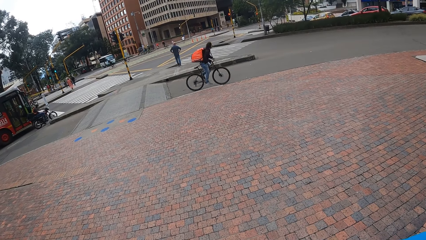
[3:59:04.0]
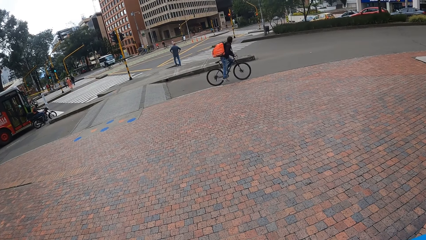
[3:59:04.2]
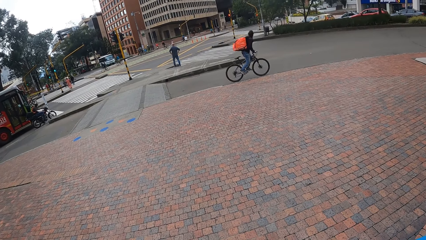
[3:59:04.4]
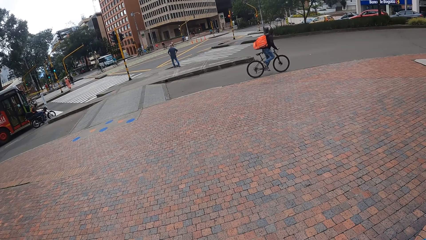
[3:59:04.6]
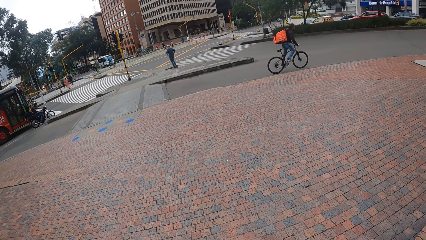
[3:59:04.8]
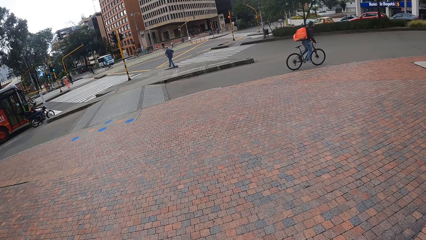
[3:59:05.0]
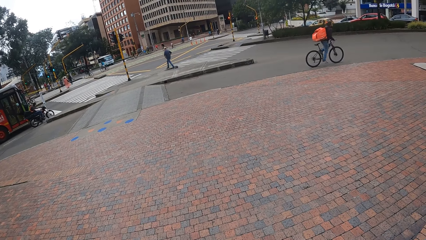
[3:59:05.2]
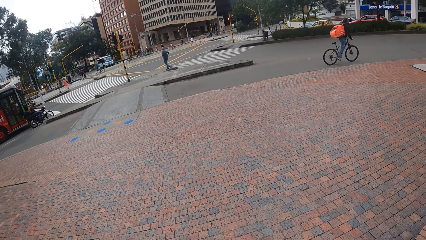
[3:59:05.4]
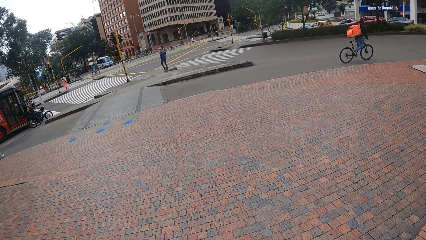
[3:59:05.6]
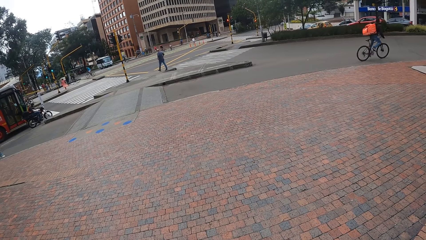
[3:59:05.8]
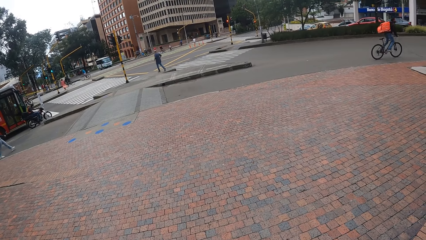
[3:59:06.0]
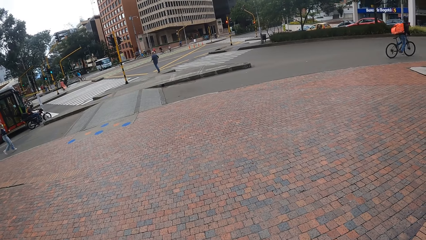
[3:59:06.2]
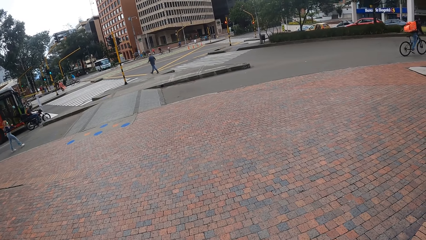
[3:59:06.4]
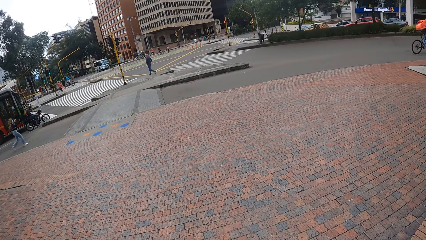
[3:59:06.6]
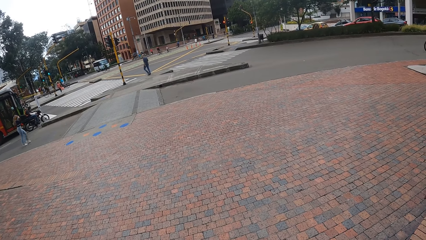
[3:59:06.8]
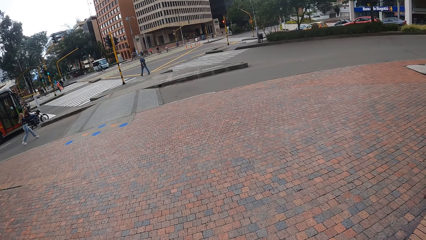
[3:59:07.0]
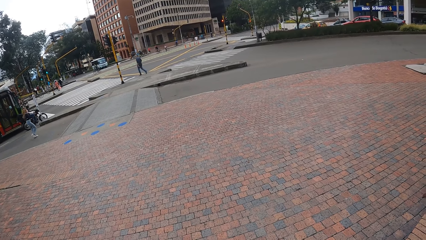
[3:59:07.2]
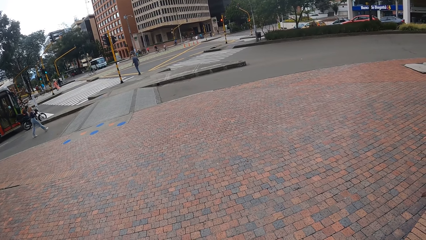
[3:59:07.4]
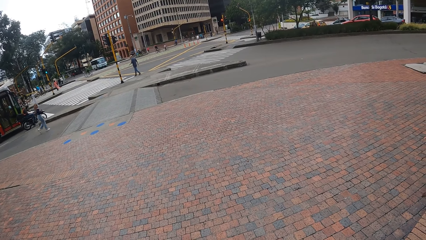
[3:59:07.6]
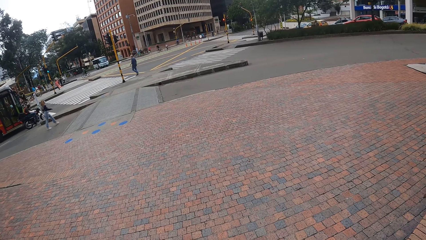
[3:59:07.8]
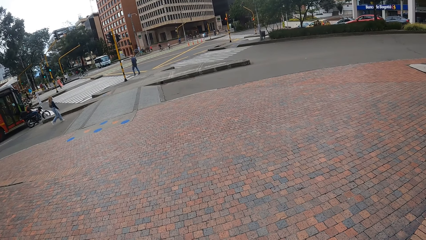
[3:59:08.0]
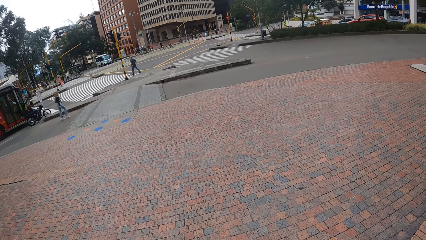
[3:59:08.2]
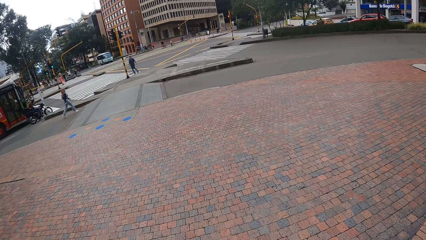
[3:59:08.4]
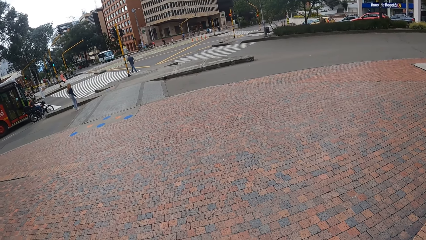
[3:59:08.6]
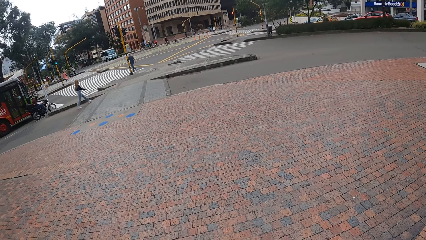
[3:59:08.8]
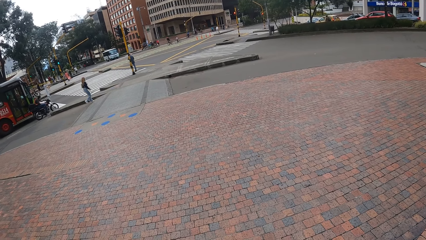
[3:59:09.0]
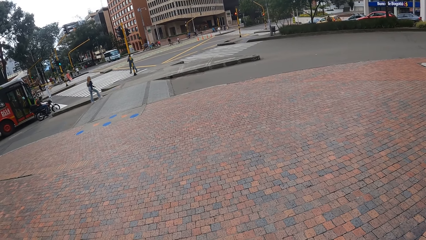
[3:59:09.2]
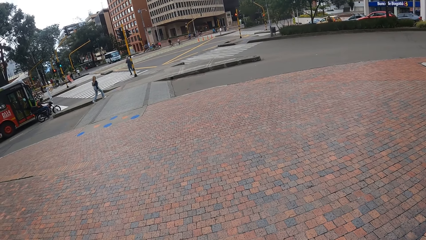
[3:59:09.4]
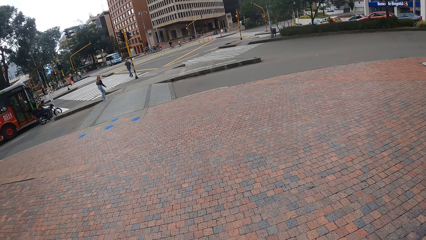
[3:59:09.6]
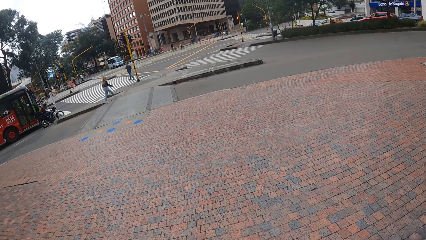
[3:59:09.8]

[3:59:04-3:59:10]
The camera wearer converses with a woman. They look across the road.

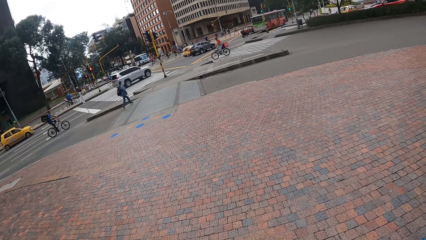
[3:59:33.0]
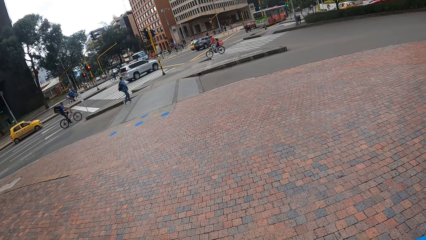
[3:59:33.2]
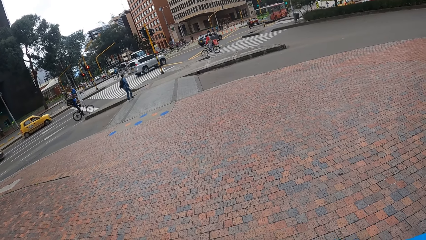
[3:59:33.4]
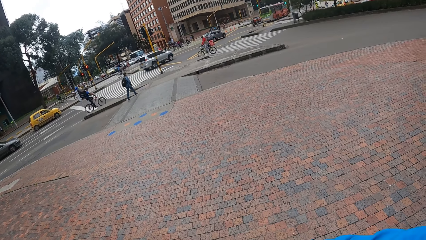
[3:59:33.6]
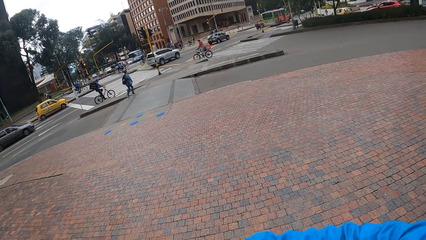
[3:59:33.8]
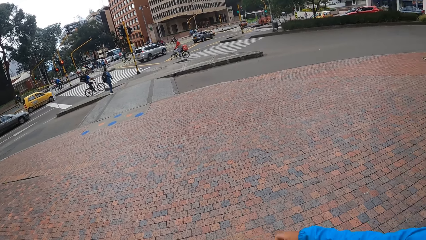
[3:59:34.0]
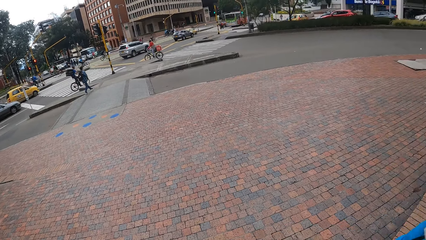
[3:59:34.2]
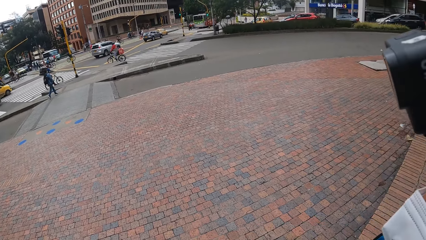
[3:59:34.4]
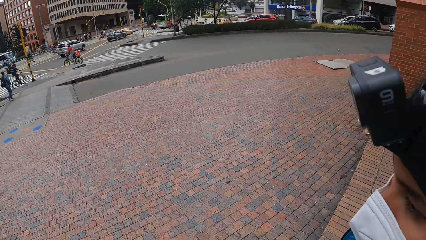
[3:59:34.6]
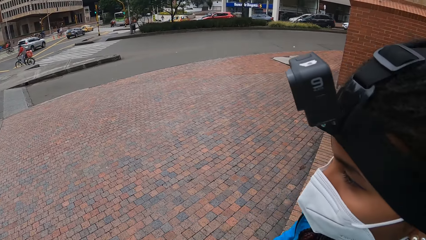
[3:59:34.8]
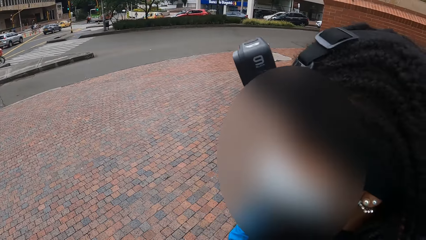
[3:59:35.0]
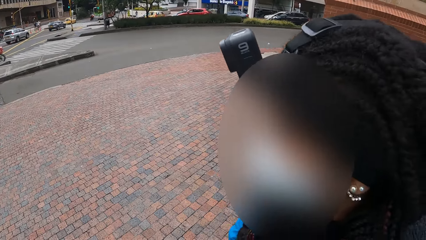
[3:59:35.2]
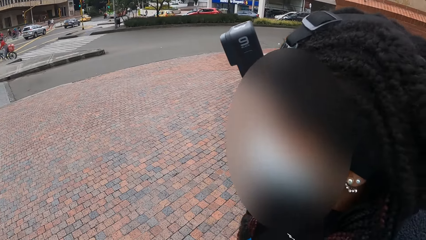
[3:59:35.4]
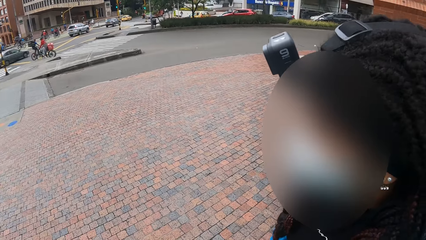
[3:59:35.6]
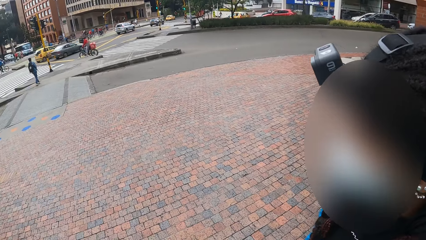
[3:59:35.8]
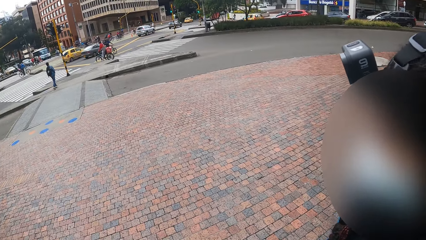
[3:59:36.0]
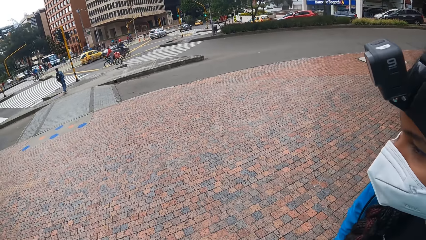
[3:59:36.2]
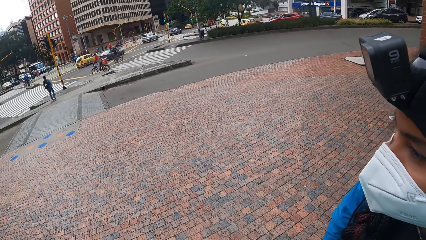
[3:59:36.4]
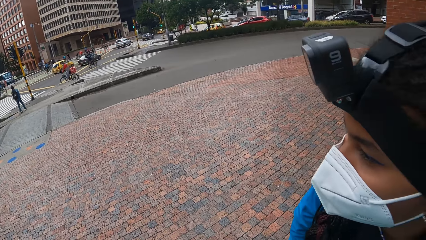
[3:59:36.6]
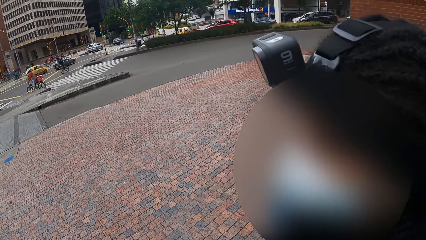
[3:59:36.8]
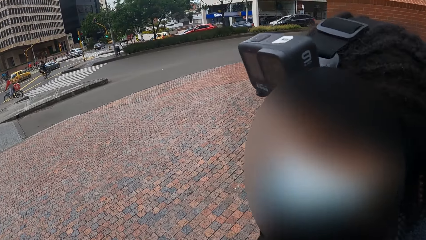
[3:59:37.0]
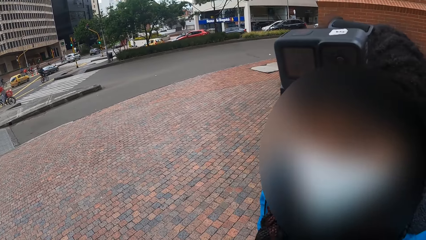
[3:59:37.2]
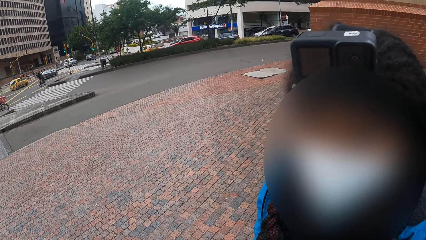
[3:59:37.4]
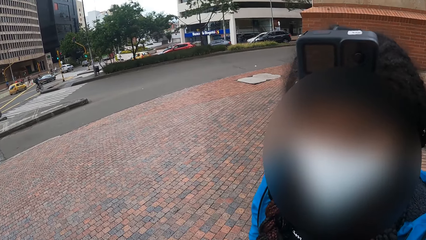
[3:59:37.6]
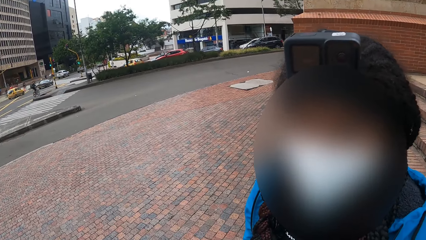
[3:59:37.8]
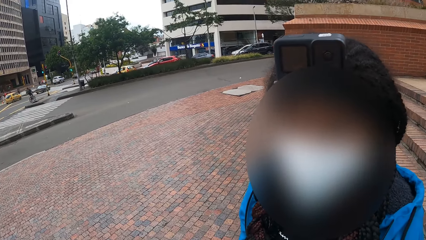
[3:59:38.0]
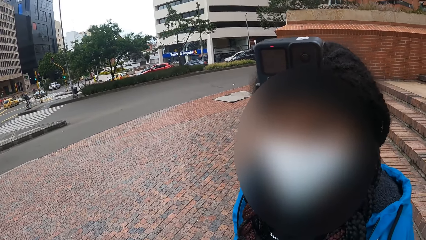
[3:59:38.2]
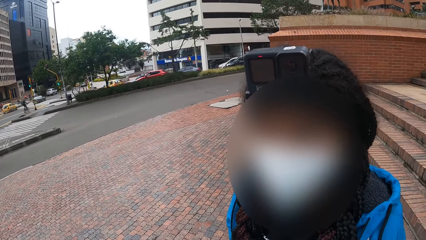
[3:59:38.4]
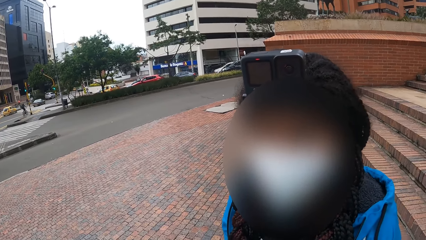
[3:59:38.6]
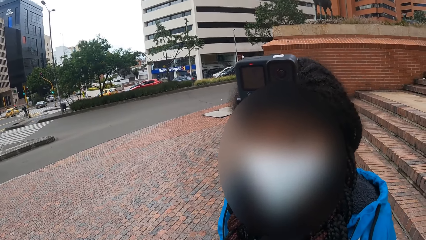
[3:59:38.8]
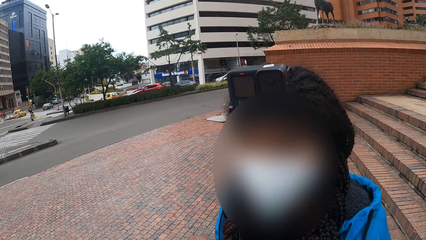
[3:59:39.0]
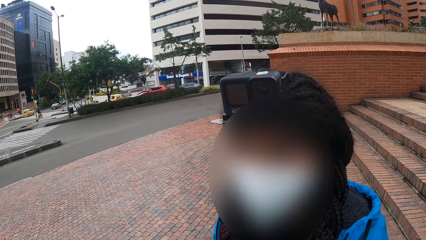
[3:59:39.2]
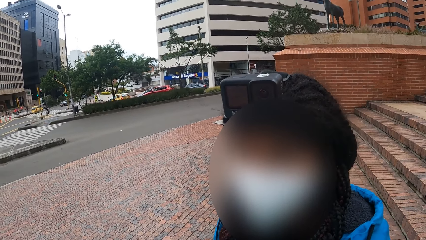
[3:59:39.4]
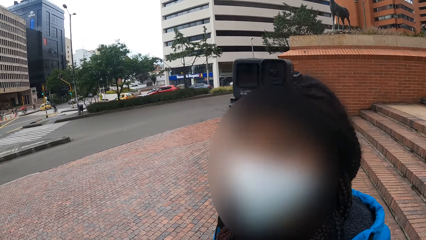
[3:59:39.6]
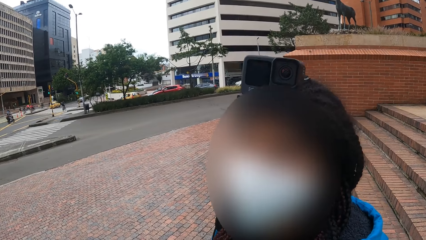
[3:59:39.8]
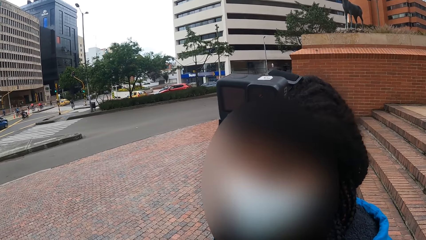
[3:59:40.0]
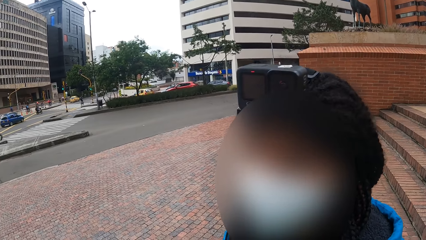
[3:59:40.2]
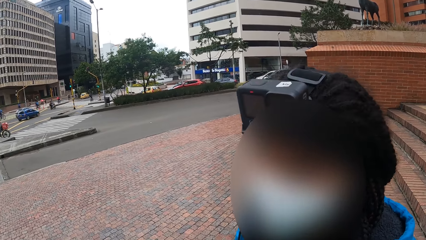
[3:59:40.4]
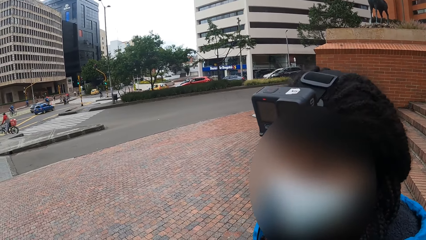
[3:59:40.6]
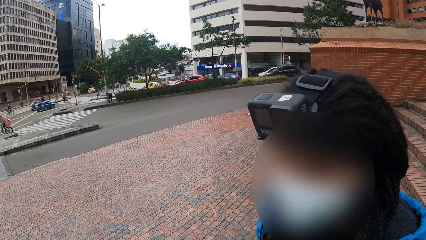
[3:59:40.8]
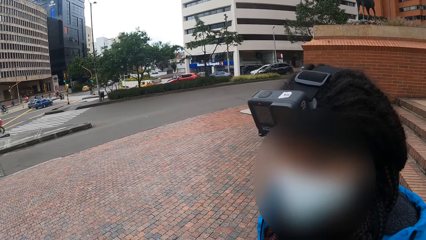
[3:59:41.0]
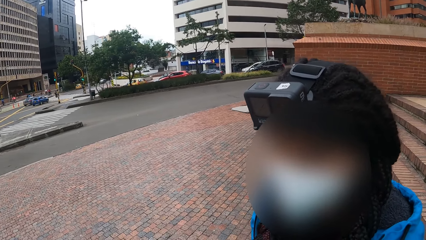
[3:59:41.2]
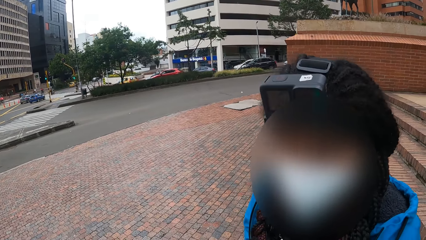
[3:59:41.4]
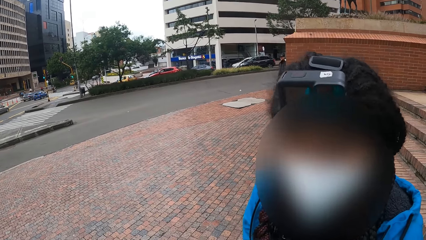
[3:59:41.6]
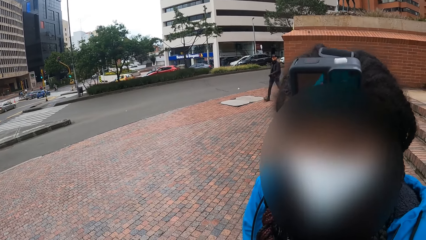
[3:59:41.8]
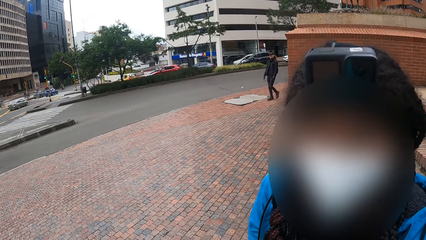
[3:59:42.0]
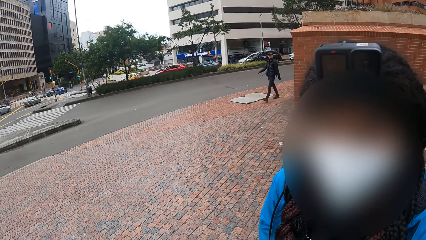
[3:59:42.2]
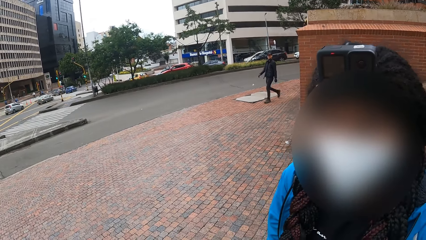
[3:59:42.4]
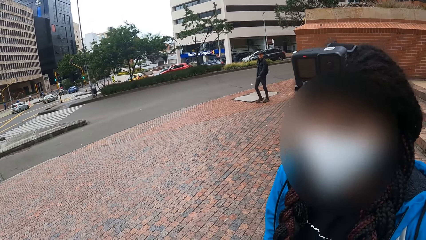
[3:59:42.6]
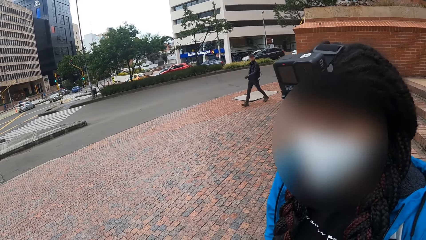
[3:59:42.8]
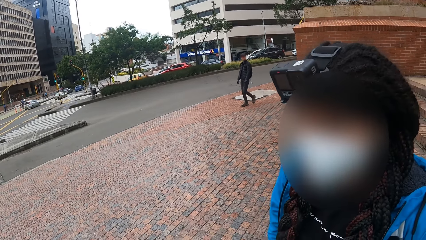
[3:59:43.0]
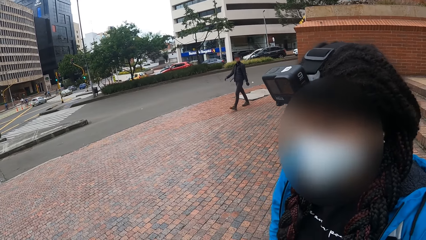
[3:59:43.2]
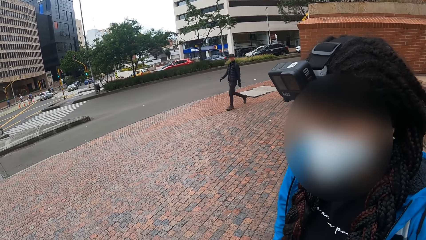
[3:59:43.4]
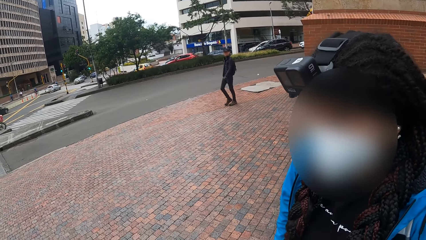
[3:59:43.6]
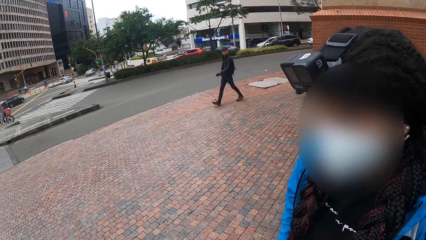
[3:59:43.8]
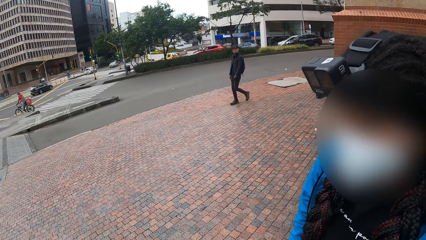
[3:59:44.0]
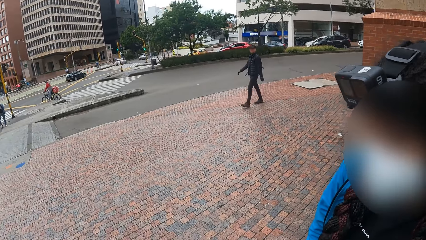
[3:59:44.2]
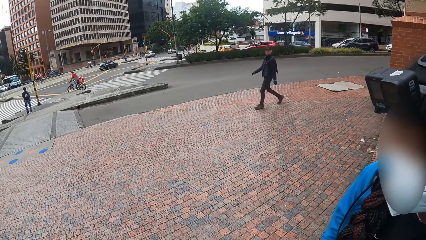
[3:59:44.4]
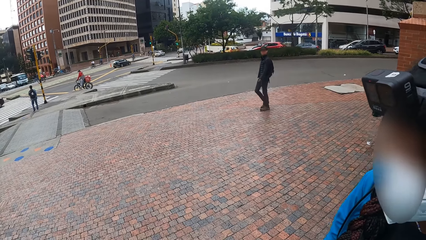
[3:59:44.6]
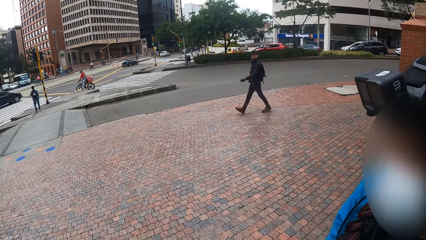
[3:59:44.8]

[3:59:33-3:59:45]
The camera wearer converses with a woman.
